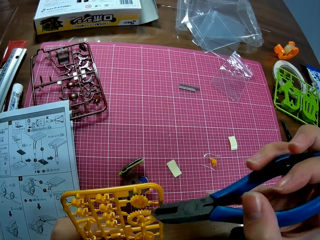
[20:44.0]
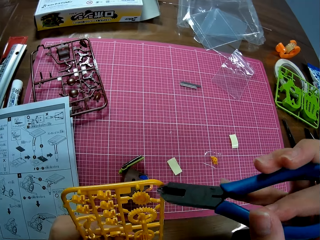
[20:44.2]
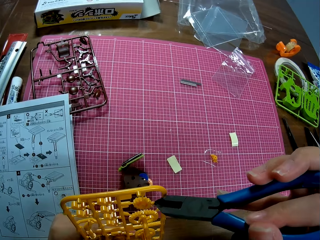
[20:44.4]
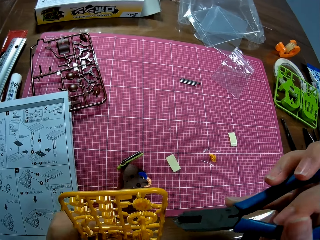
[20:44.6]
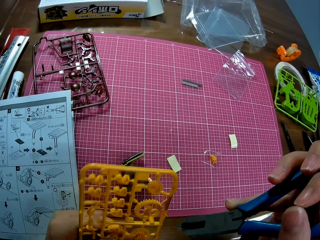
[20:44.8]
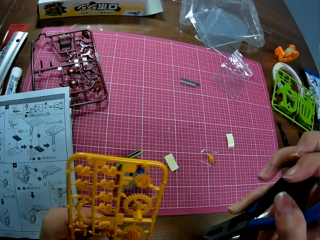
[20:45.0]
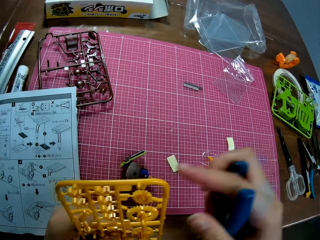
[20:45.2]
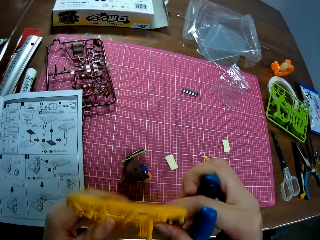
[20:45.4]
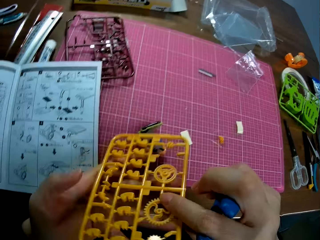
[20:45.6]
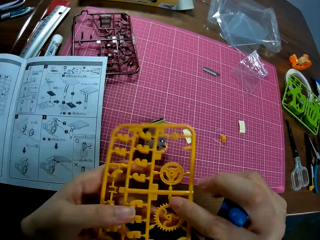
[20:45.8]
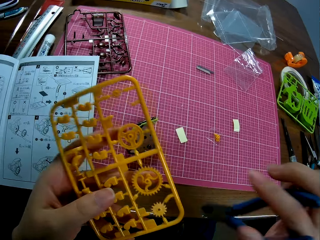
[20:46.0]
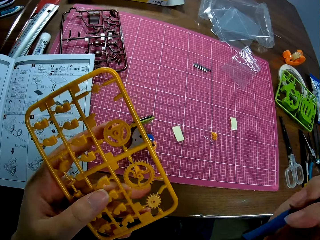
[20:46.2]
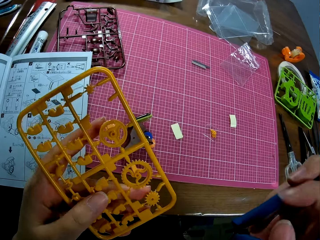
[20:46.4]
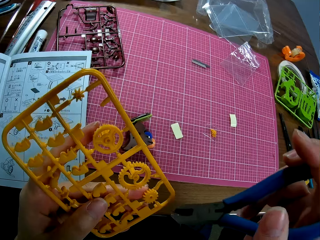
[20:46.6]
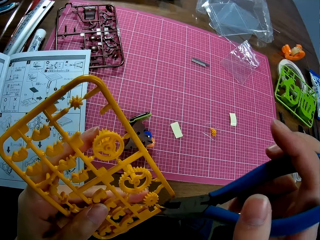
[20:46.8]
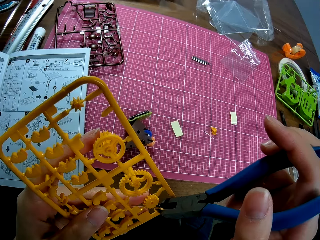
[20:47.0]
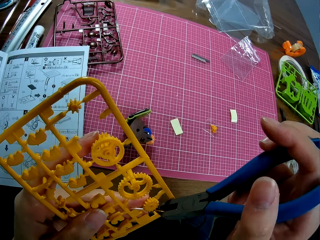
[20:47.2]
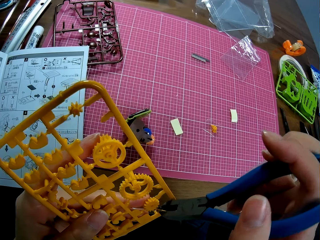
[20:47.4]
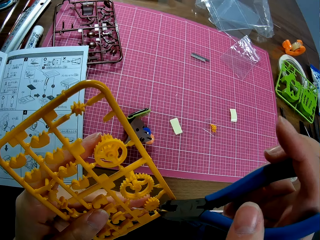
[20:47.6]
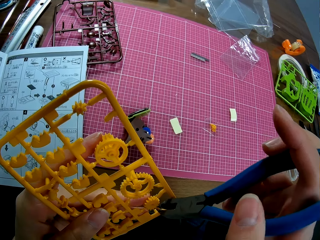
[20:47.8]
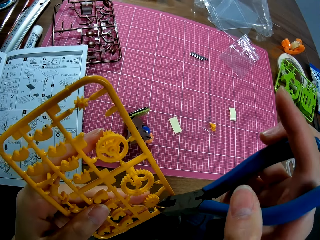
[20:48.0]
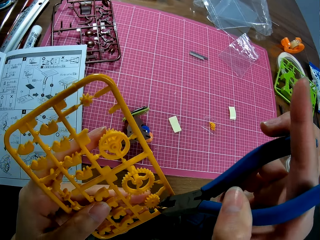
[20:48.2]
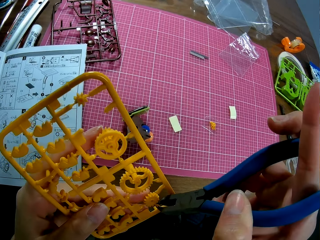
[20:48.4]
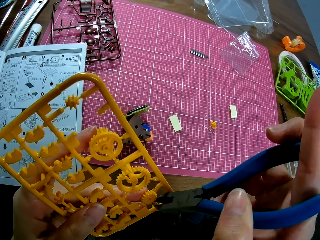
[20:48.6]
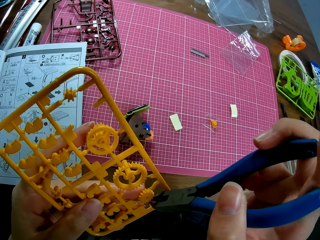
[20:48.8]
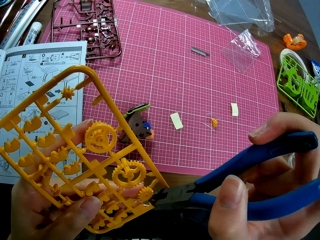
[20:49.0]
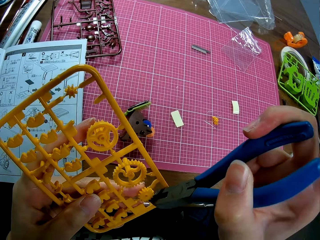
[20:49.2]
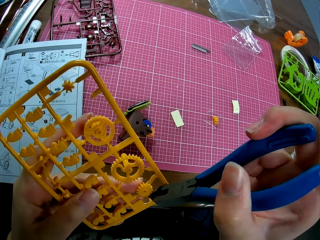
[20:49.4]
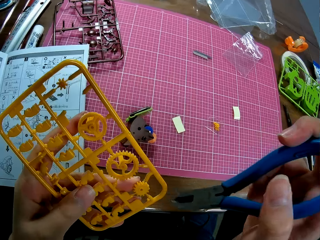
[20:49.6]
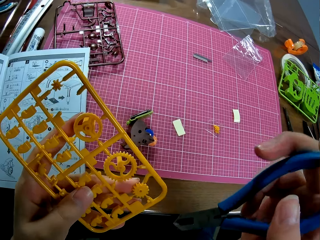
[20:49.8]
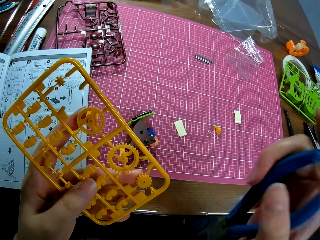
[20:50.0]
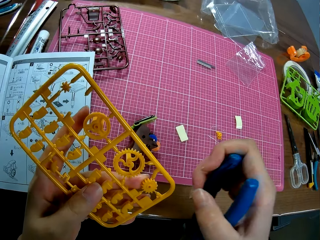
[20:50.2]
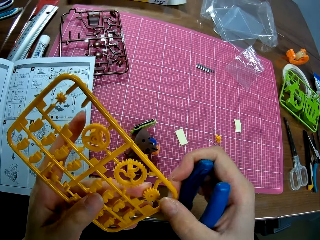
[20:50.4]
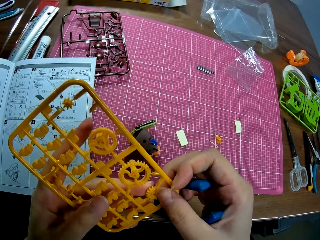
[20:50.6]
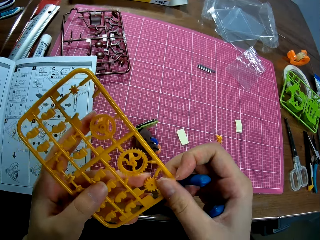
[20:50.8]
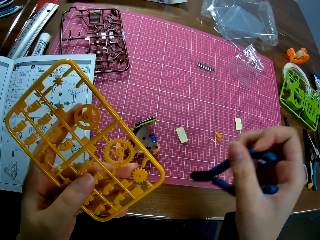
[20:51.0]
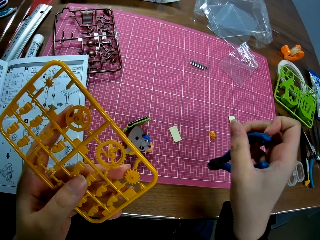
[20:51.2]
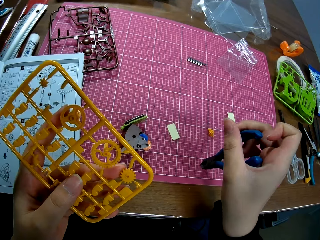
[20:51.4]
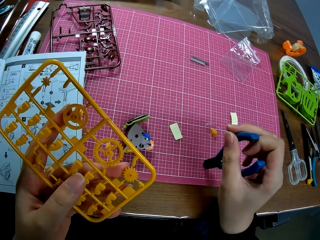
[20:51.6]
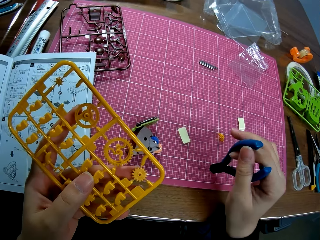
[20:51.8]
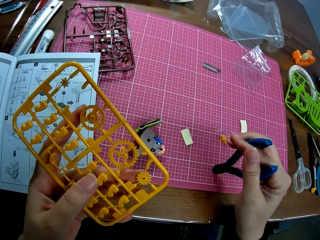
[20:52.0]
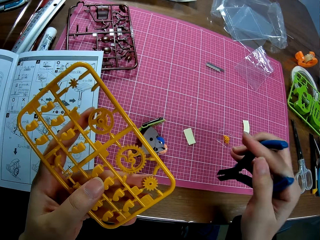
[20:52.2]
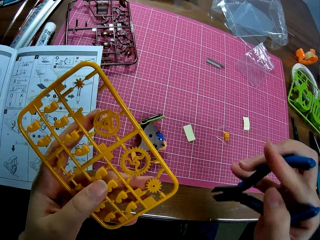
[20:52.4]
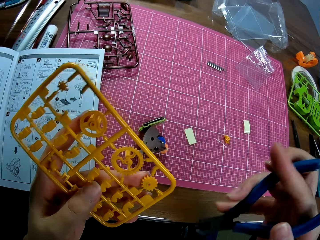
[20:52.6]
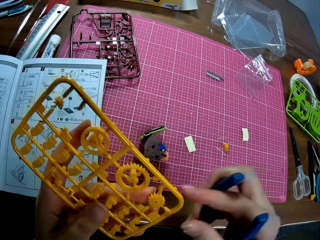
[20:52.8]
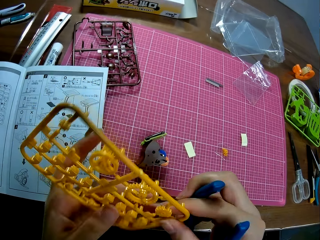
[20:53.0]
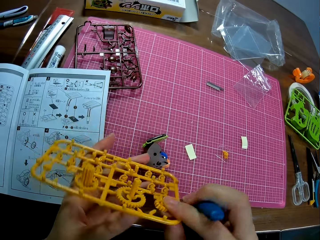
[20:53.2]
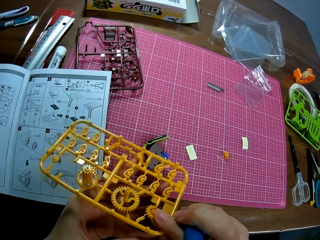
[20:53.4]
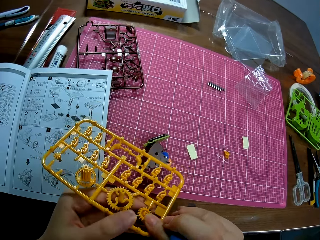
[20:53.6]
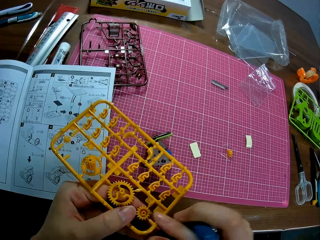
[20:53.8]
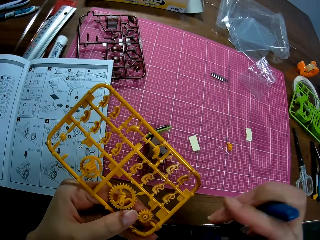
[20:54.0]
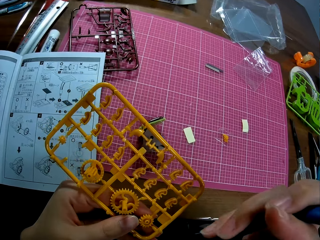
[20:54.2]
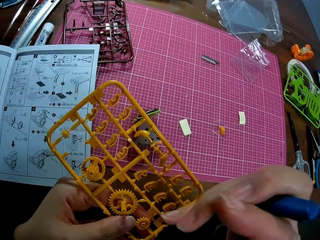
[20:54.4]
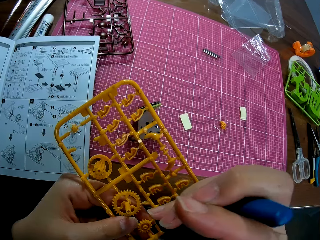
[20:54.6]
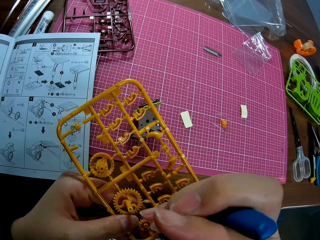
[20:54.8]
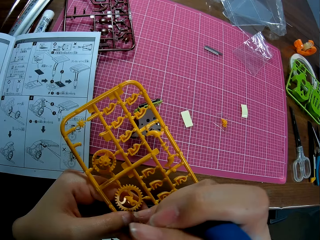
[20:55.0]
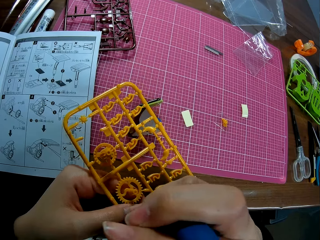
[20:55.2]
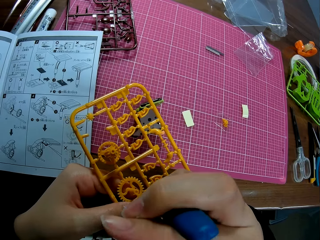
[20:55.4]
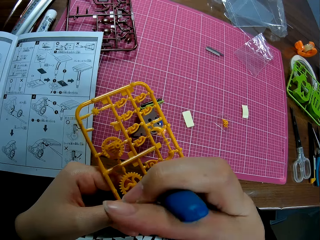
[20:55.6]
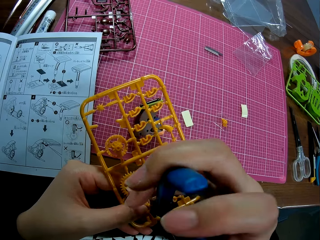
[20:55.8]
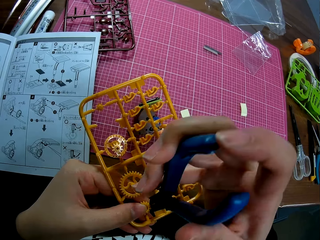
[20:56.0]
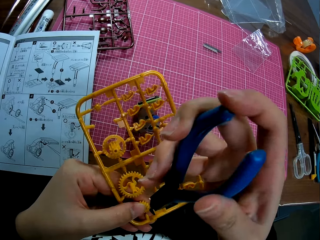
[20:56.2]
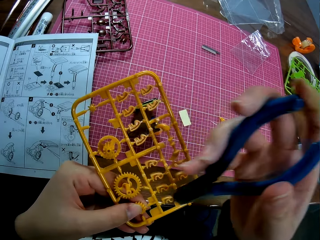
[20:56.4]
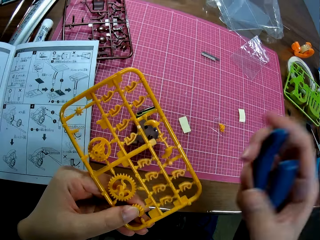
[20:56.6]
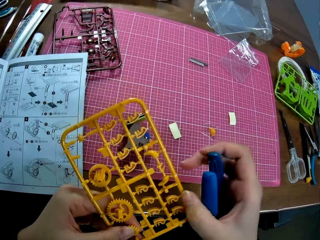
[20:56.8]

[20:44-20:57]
The camera wearer turns the yellow model sheet to the other side. He removes something with the pliers. He resumes cutting out the model piece from the yellow model sheet with the pliers. He touches the yellow model sheet with his right hand. He pulls something. He touches the pink sheet with the pliers. He turns the yellow model sheet to another side. He removes something with the pliers. He resumes cutting out the model piece from the yellow model sheet with the pliers.

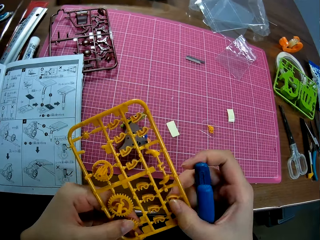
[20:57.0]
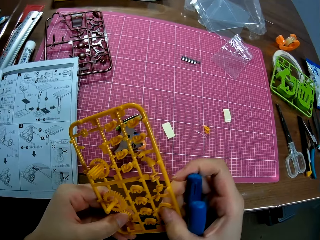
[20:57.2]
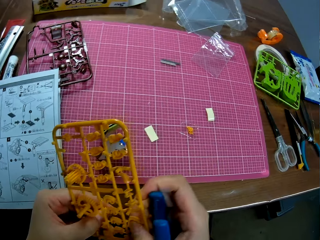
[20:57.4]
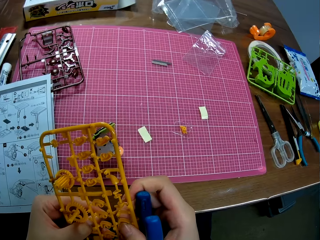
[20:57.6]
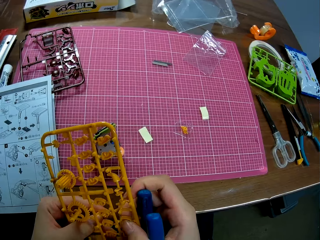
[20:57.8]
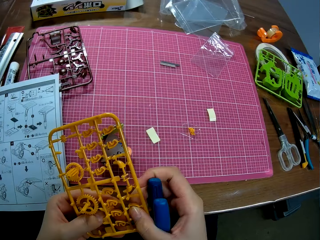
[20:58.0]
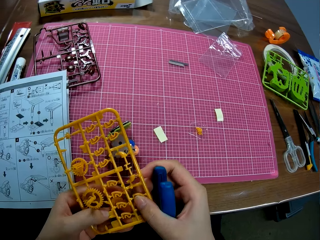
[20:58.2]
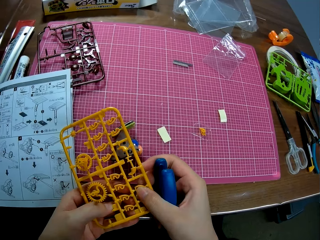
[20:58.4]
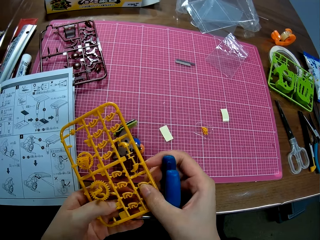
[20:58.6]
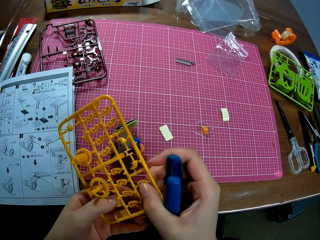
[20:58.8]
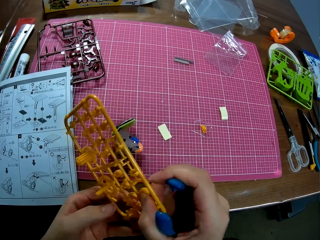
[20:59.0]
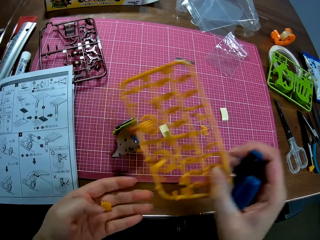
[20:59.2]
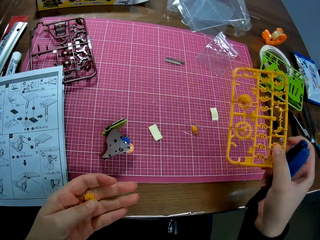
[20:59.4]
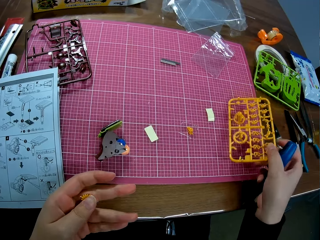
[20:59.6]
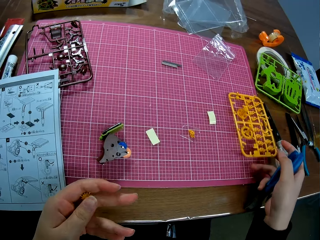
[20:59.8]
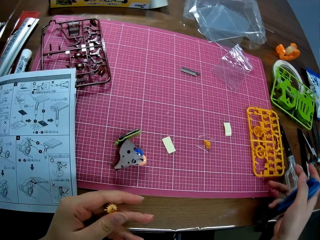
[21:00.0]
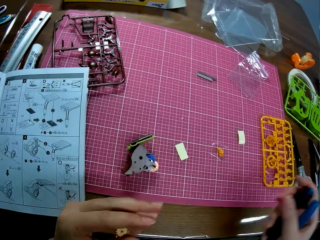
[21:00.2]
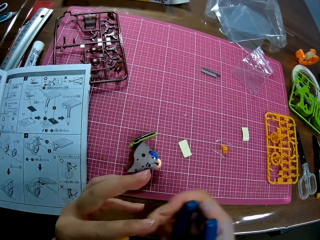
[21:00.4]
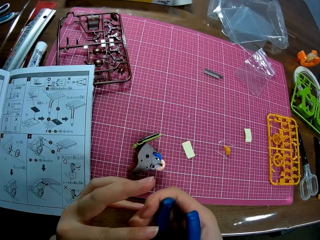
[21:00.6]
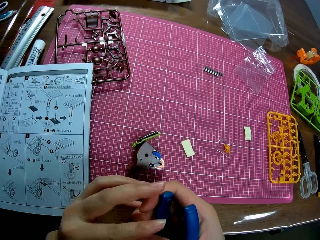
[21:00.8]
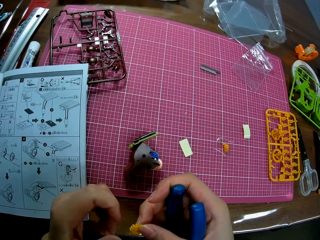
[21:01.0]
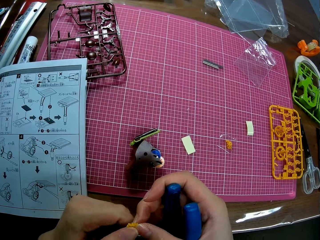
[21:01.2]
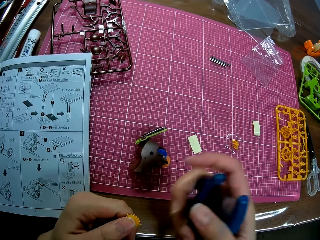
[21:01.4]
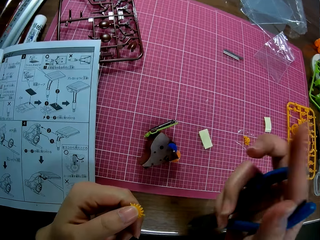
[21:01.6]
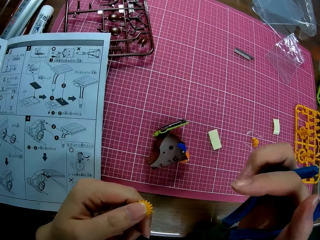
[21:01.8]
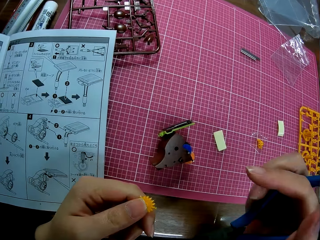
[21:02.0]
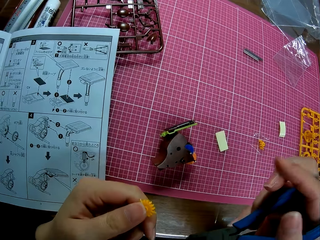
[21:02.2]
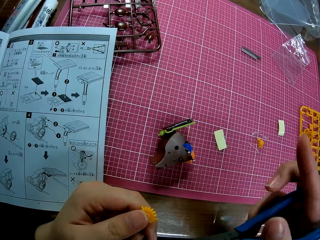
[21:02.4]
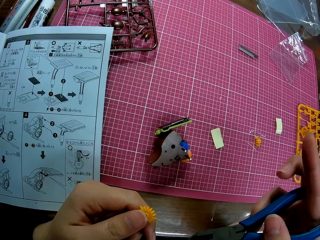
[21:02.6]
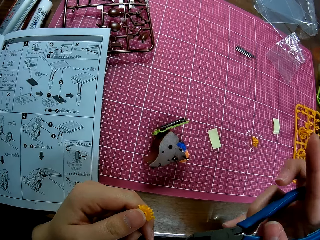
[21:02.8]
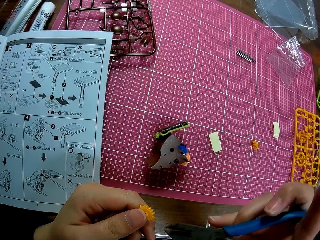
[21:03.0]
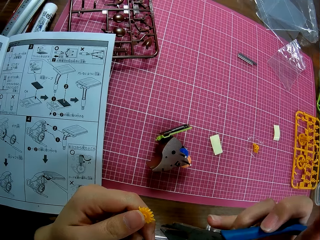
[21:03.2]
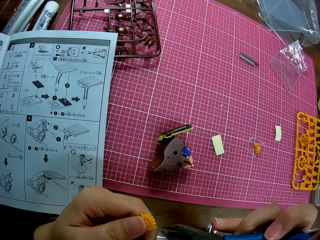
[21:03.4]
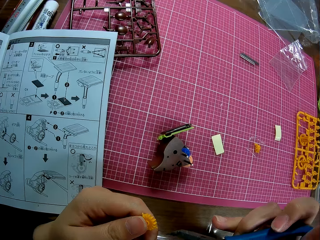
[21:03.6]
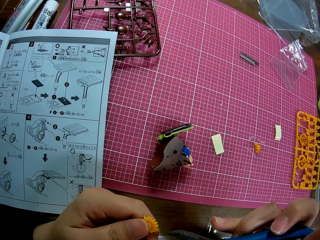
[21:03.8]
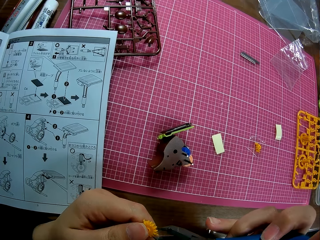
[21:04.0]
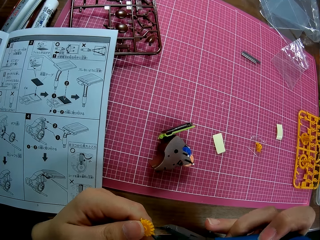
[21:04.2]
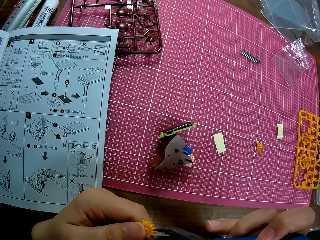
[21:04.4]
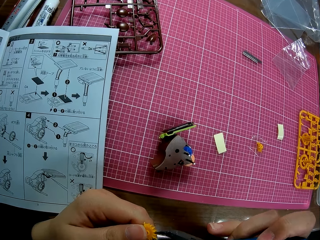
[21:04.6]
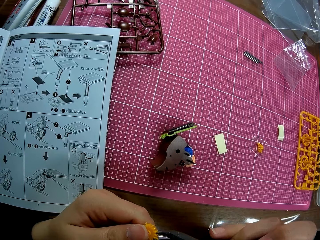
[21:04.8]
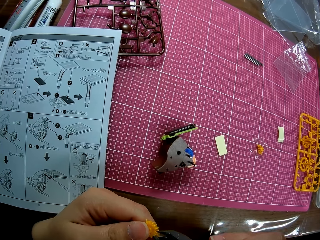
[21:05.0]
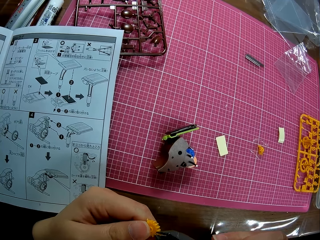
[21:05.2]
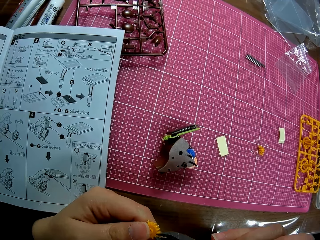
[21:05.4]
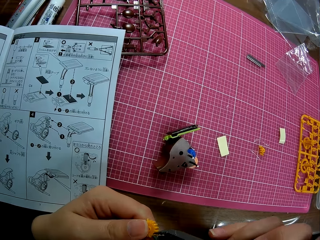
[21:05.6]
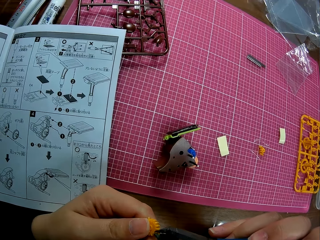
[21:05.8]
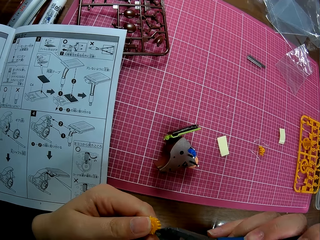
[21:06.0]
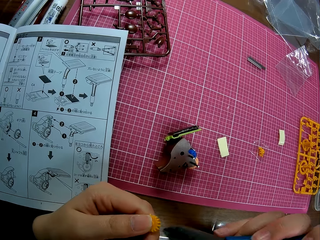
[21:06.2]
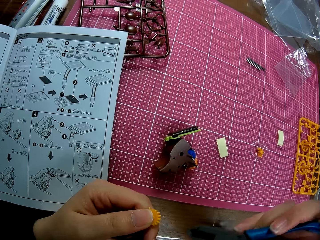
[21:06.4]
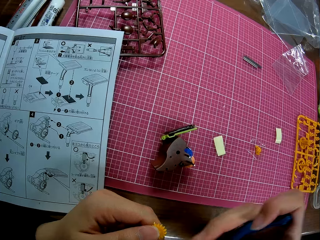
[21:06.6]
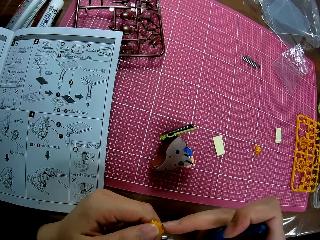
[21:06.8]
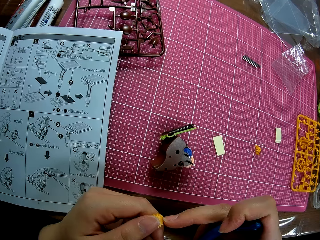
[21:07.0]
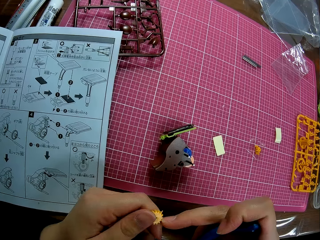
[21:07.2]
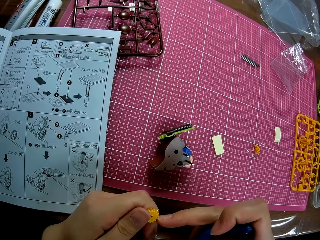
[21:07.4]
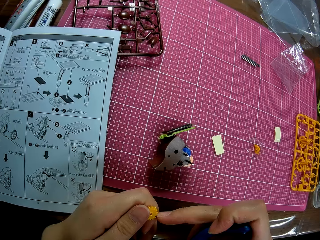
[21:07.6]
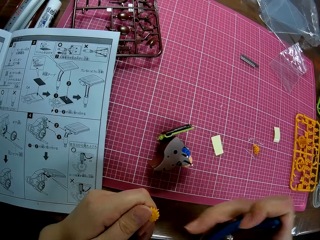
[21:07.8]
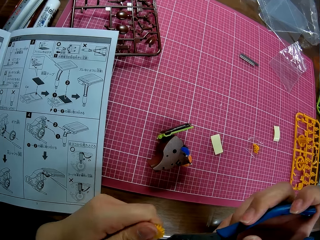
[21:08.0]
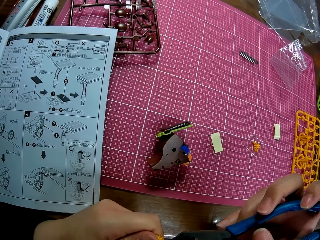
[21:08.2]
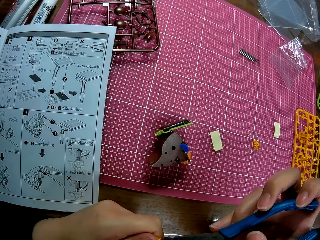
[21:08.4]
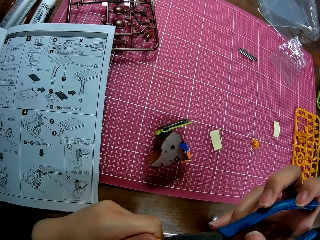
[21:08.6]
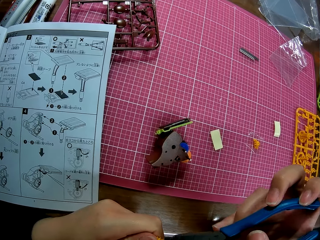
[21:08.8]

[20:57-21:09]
The camera wearer removes the model piece from the model sheet with his left hand. He drops the yellow model sheet on the pink sheet on the table. He passes the model piece to his right hand. He passes it to his right hand again. He adjusts the pliers. He fixes something. He cuts out the extended part of the model piece with the pliers. He touches the model piece with his right hand. He adjusts the pliers.
